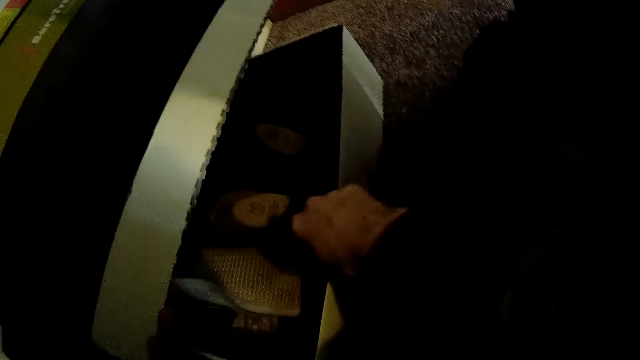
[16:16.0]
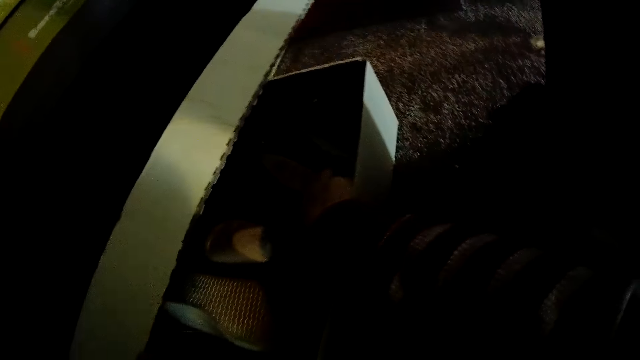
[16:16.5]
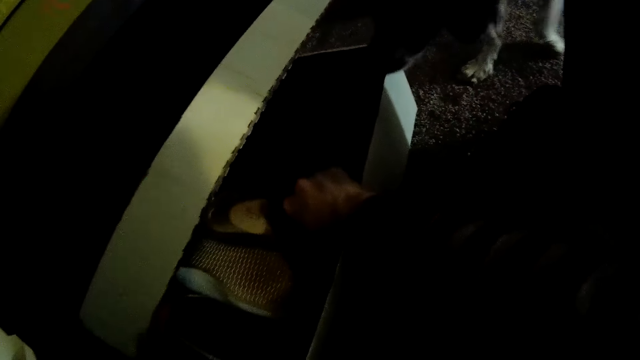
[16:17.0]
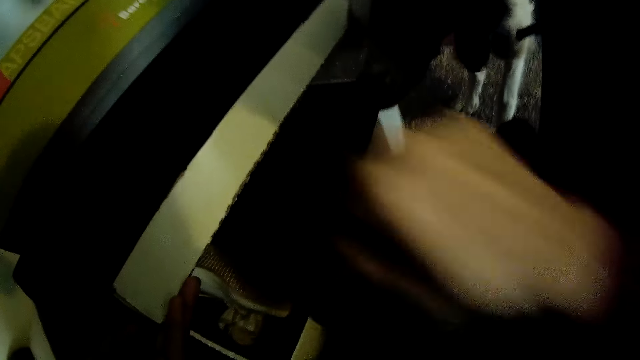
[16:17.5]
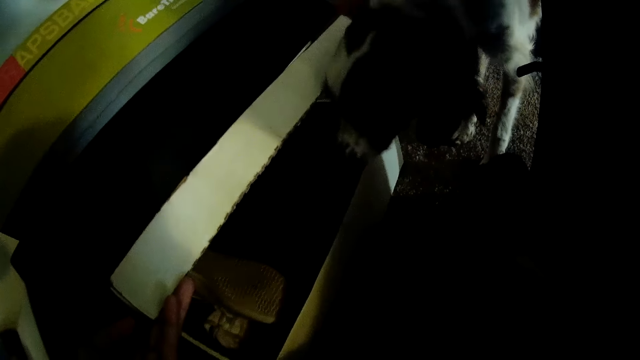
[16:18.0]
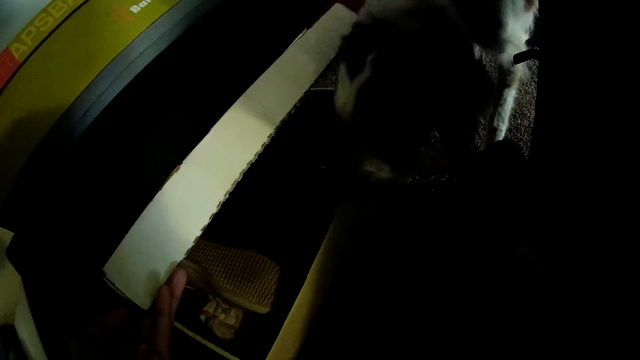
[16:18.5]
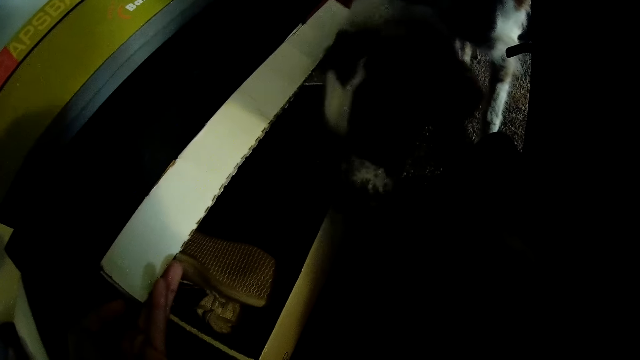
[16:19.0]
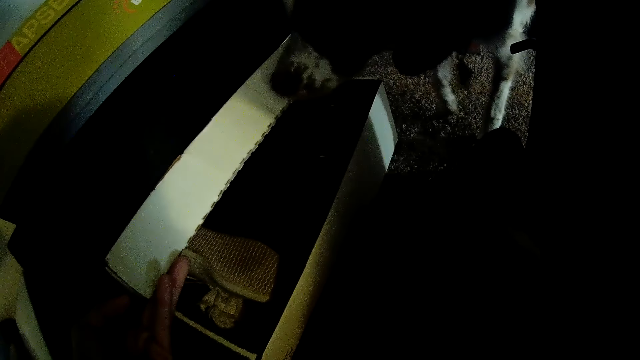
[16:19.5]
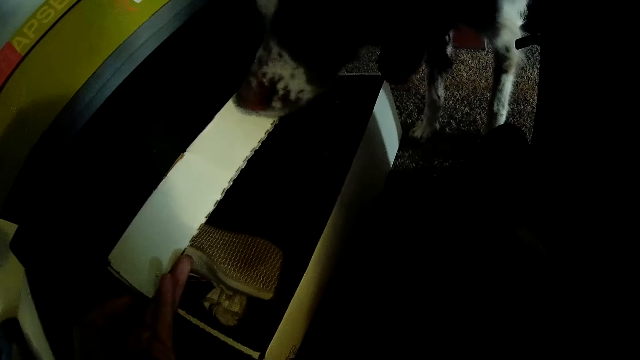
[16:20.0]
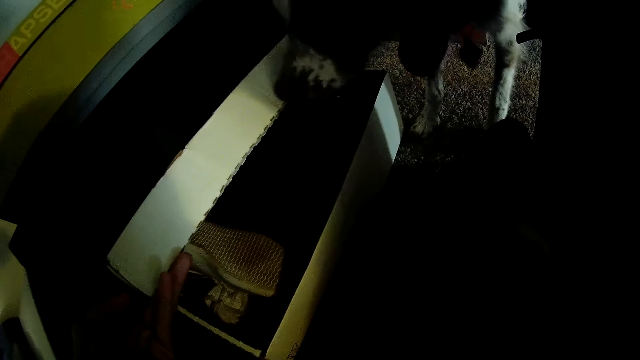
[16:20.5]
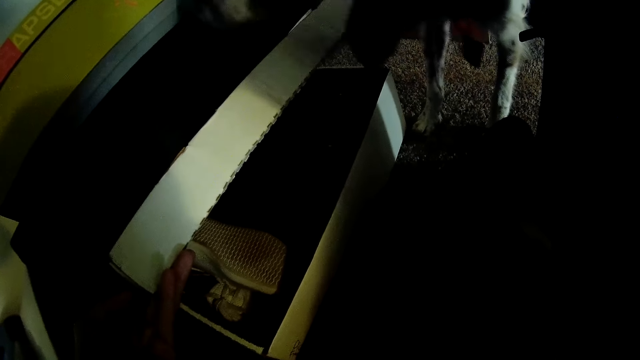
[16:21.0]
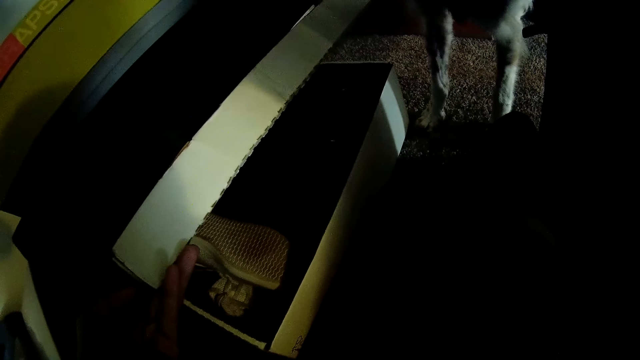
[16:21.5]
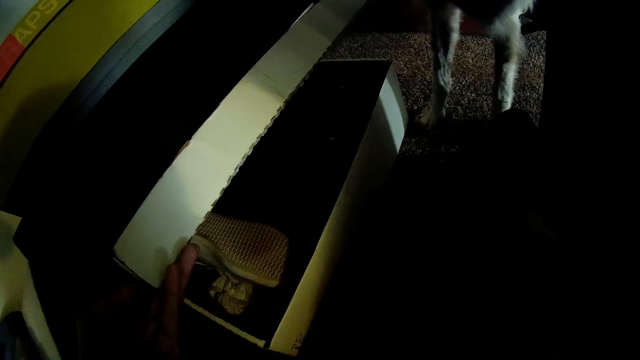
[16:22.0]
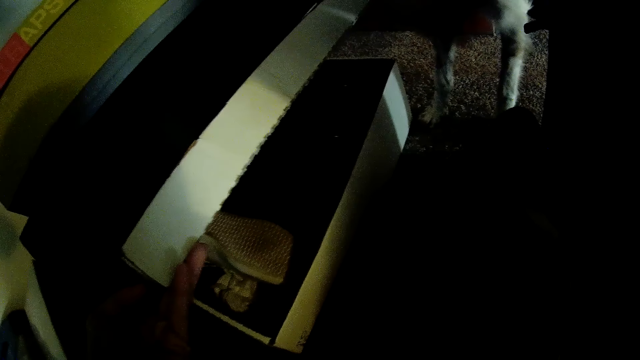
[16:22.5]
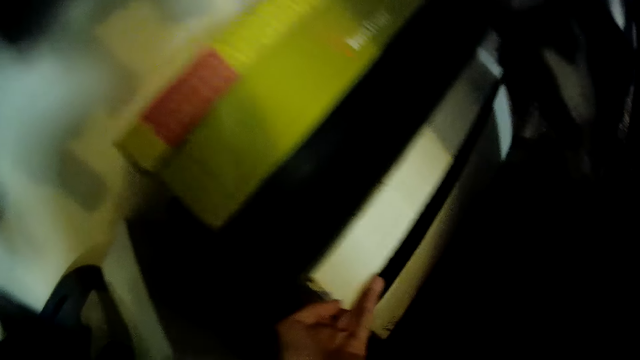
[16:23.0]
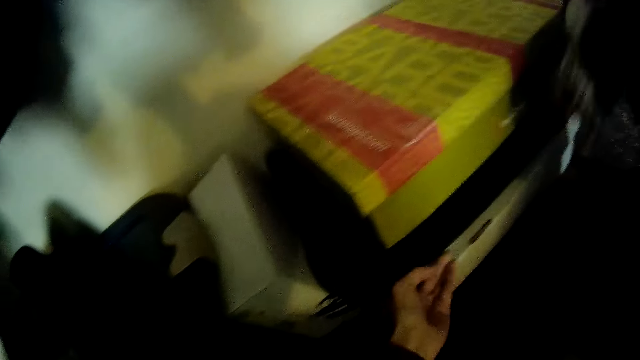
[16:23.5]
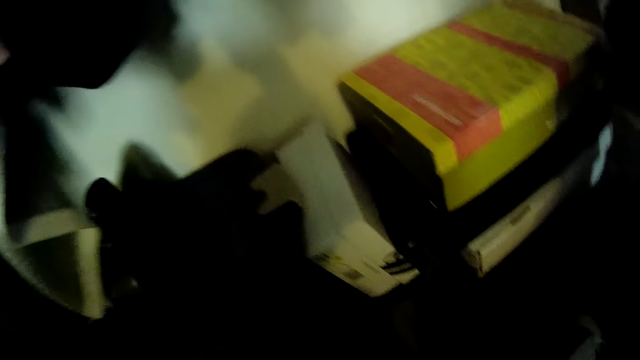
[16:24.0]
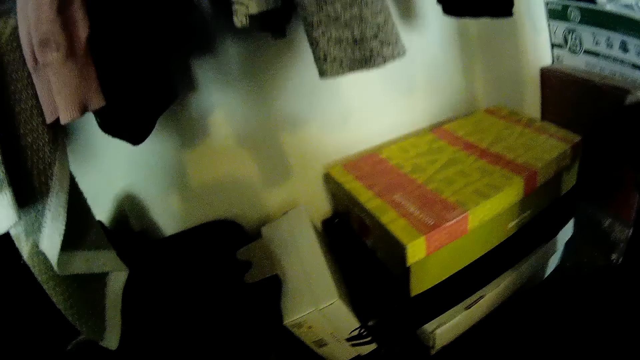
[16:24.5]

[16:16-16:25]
The camera wearer picks up a shoe from the white shoe box with her right hand. She closes the white shoe box with her left hand.

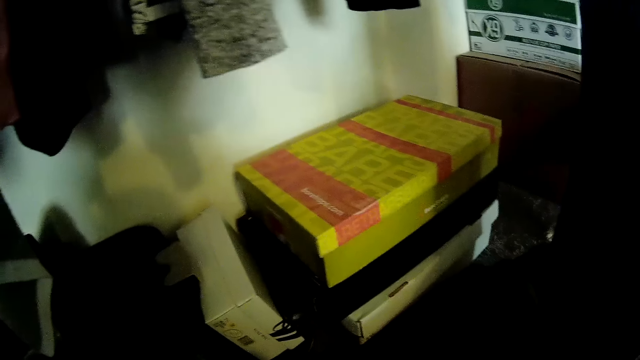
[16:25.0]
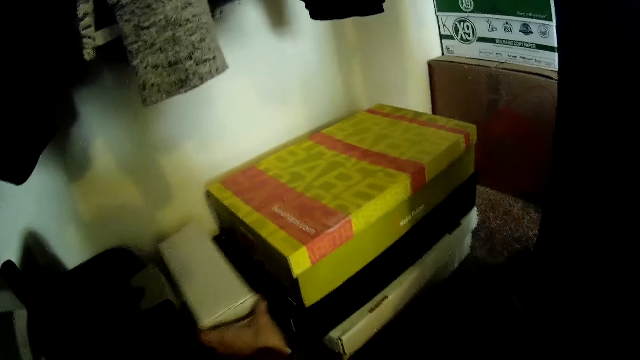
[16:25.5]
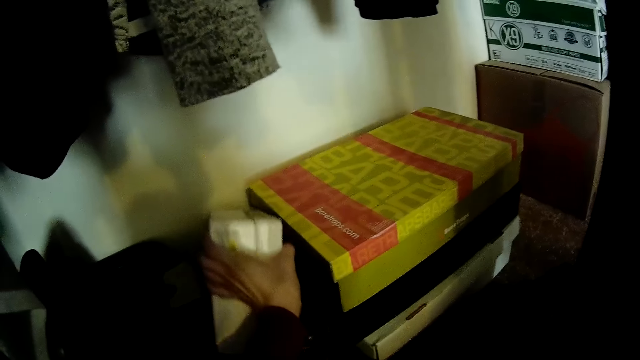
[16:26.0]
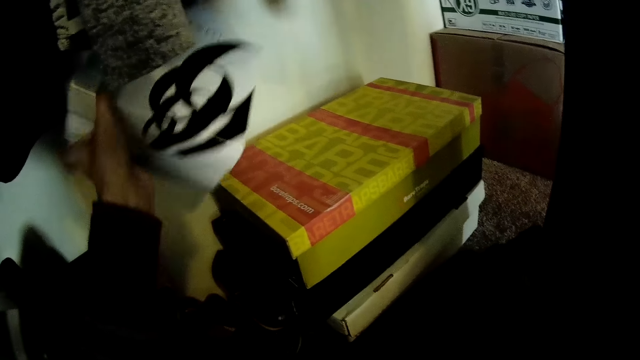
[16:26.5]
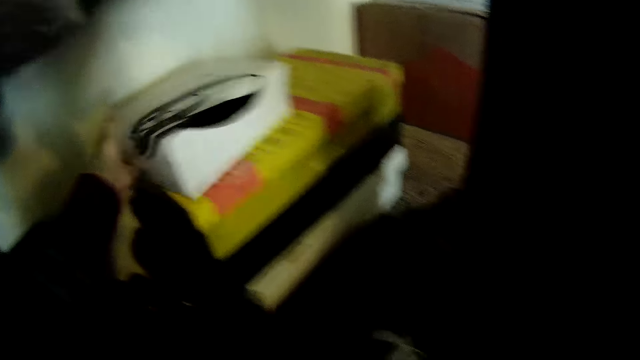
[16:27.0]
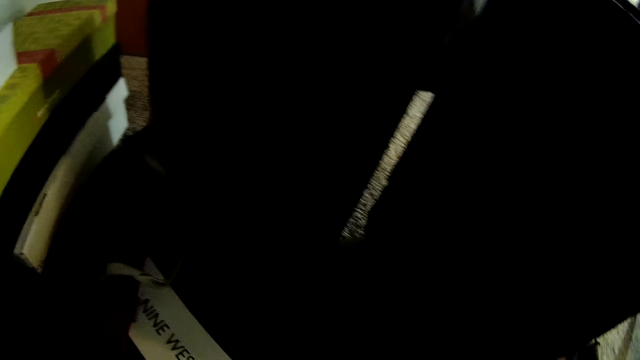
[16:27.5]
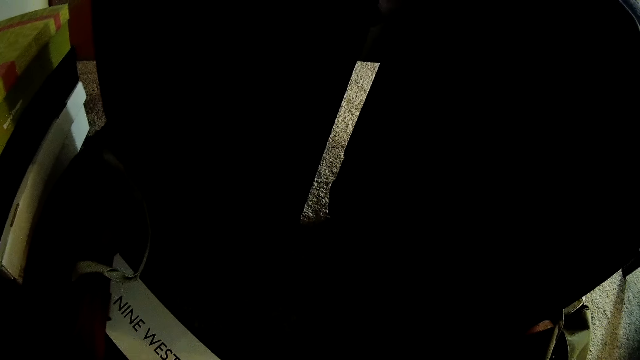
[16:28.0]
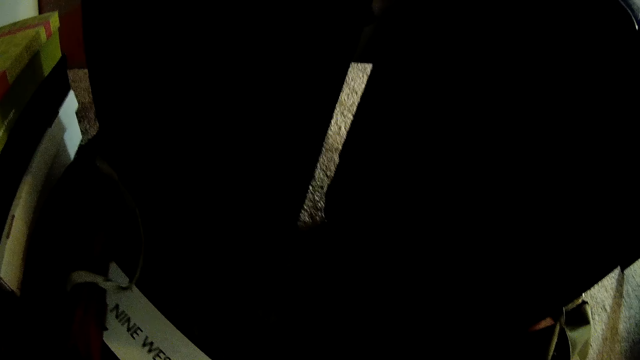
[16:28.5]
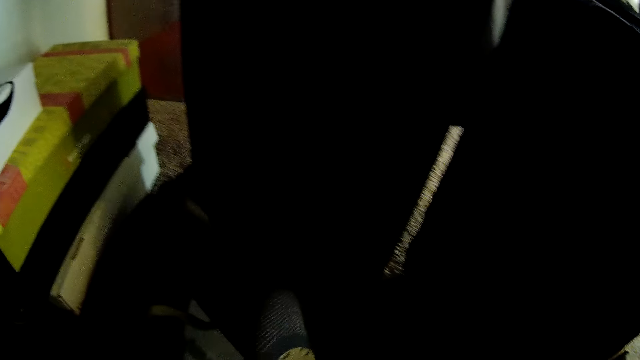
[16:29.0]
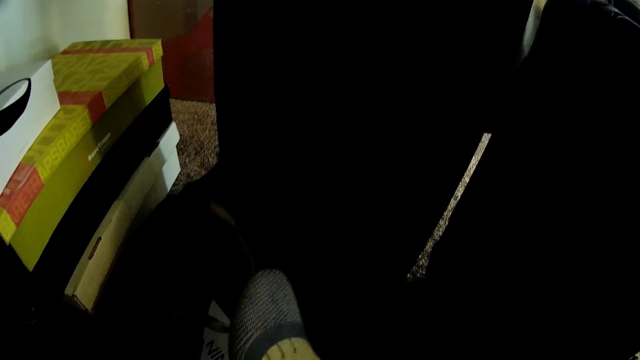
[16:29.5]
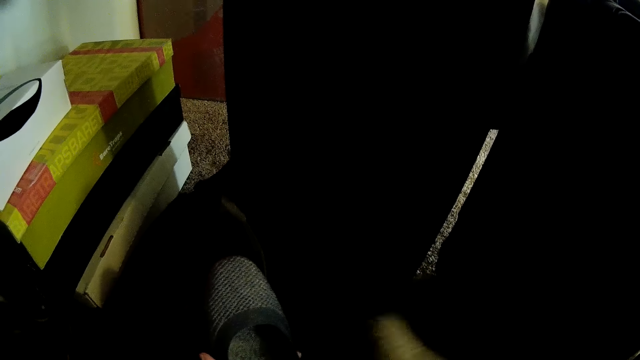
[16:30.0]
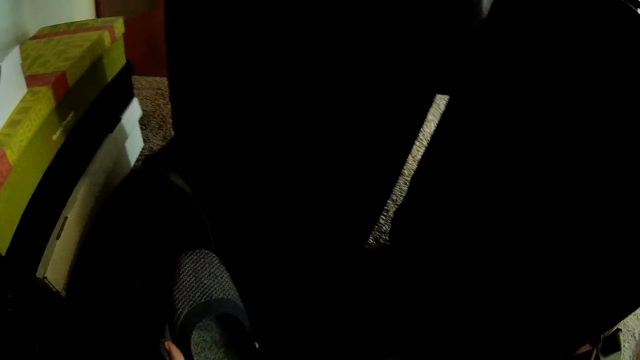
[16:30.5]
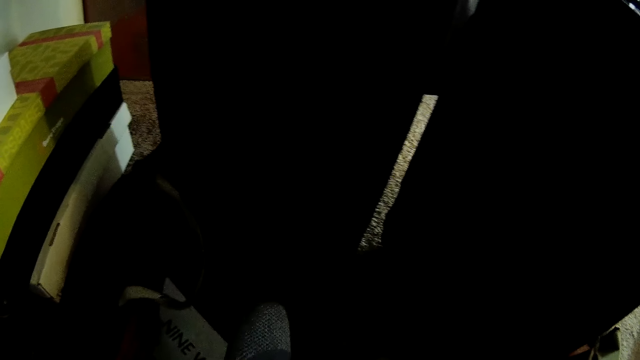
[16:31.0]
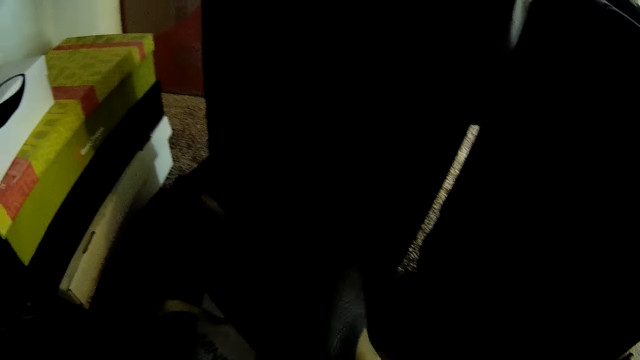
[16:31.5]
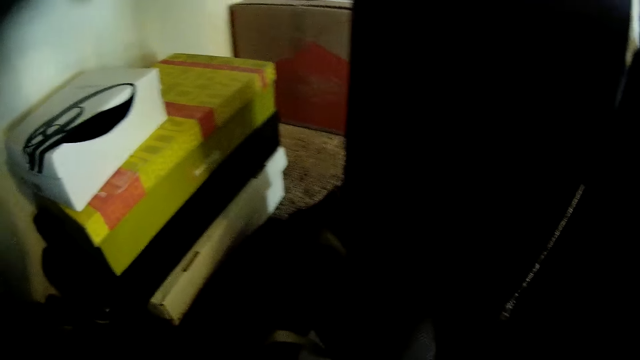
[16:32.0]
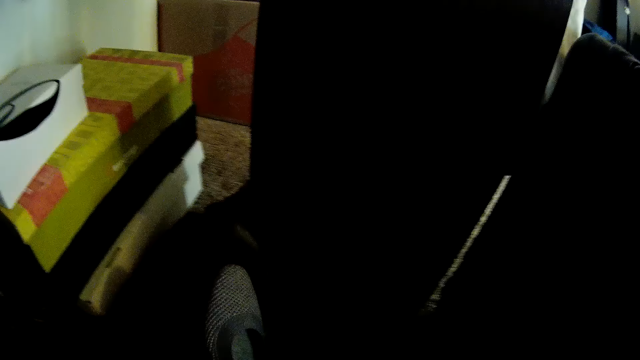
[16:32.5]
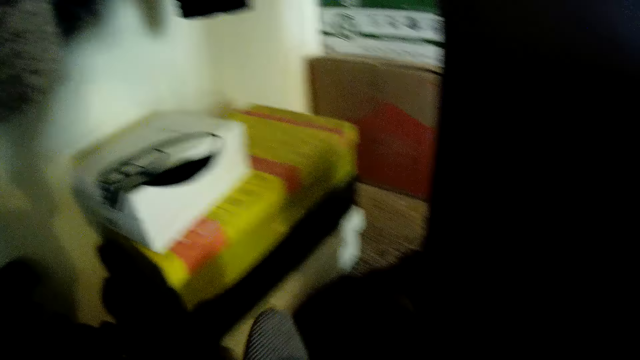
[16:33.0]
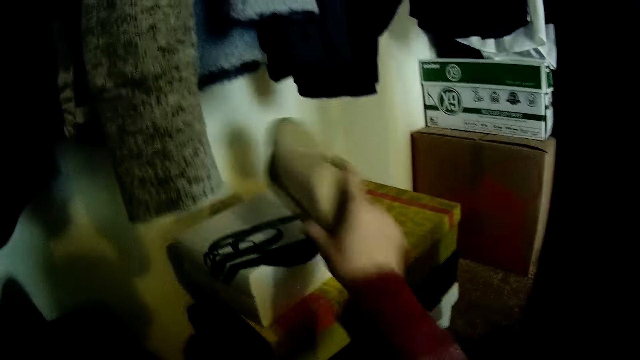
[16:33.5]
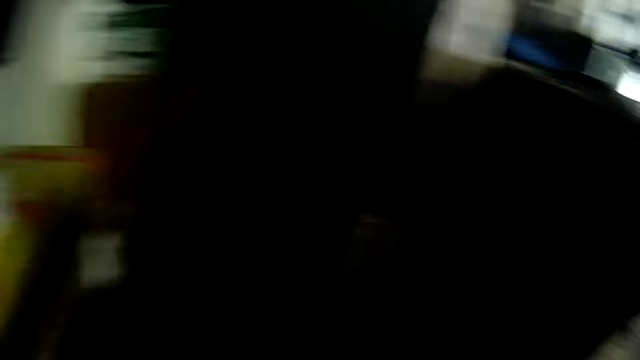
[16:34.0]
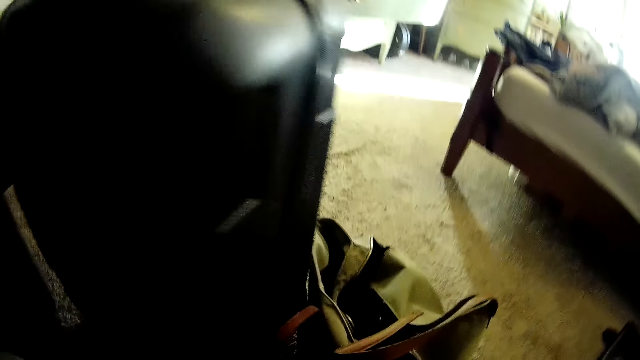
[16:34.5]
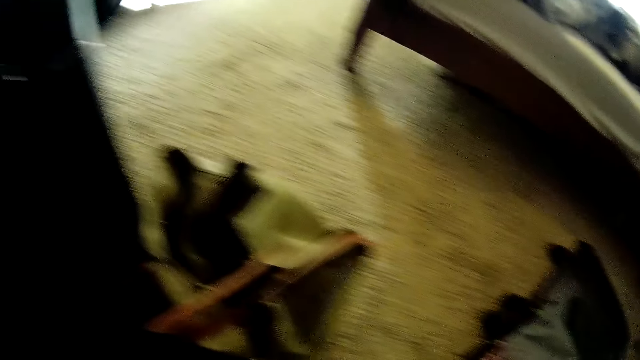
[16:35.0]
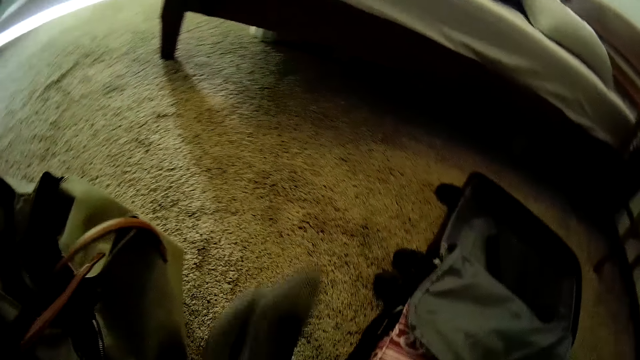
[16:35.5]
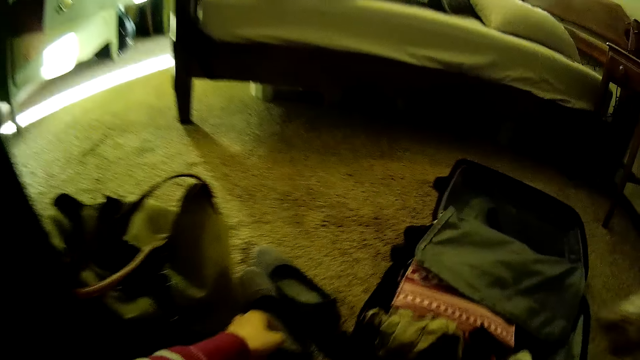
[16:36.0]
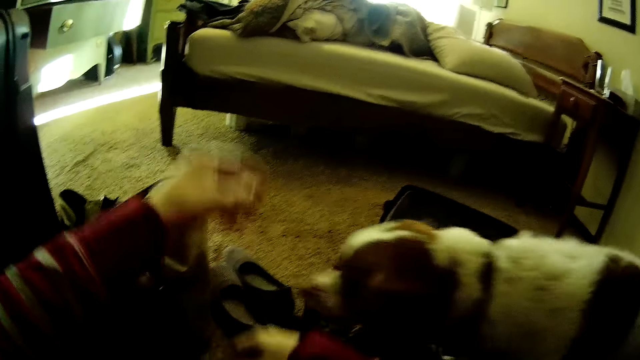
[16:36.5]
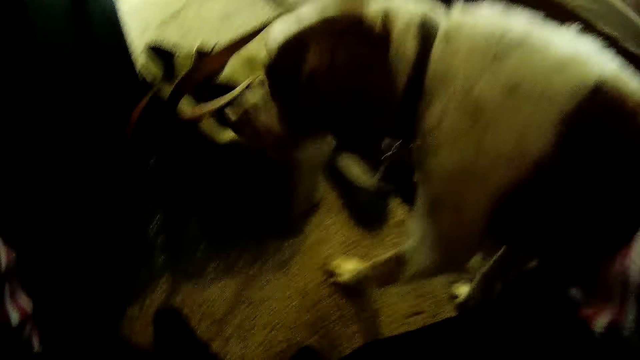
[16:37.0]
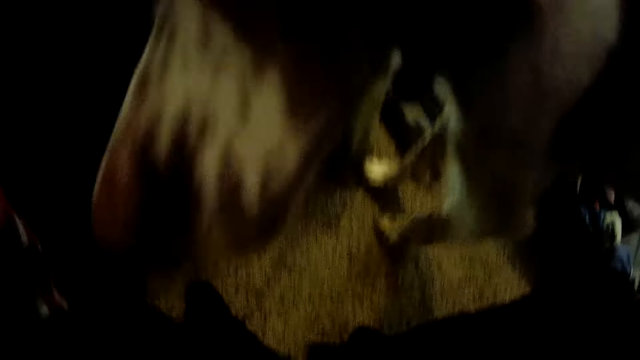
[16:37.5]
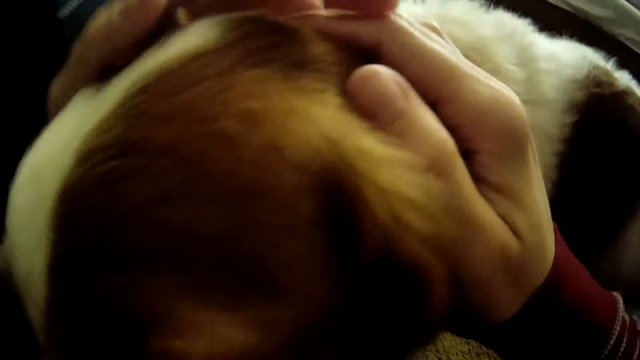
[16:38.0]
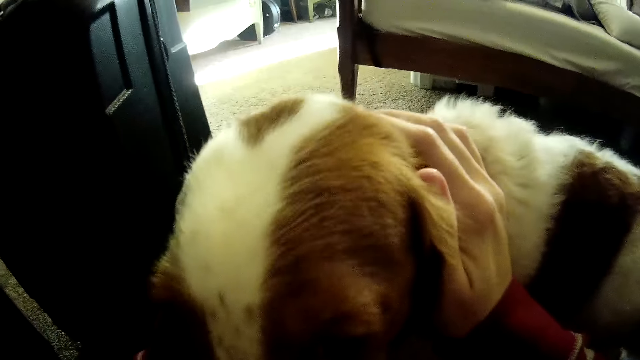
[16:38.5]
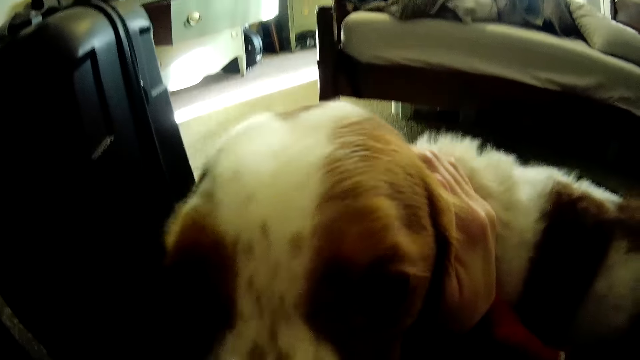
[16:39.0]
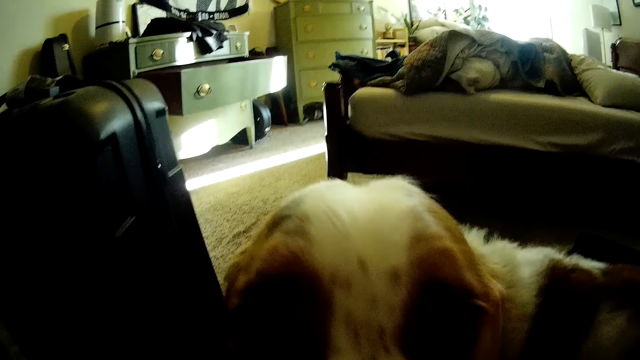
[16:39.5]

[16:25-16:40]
The camera wearer picks up a white shoe box from the floor. She places the white shoe box on the yellow shoe box. She holds a grey shoe in her hands. She holds the grey shoe in her hands again. She places the shoe on the white shoe box with her right hand. She places the pair of grey shoes on the floor with her left hand. She pets the dog with her hands.
